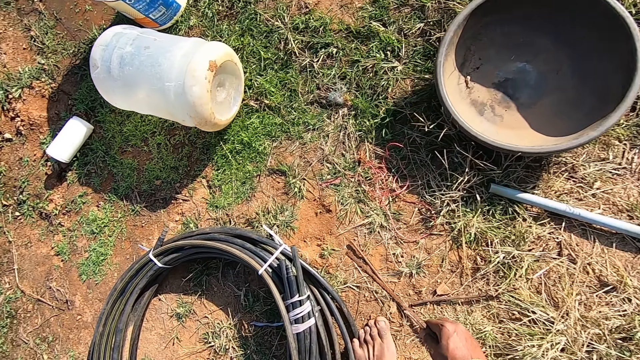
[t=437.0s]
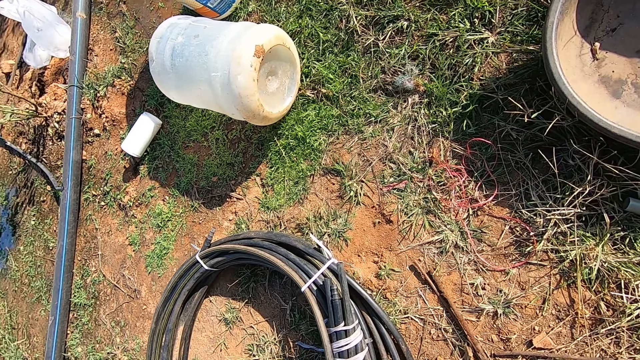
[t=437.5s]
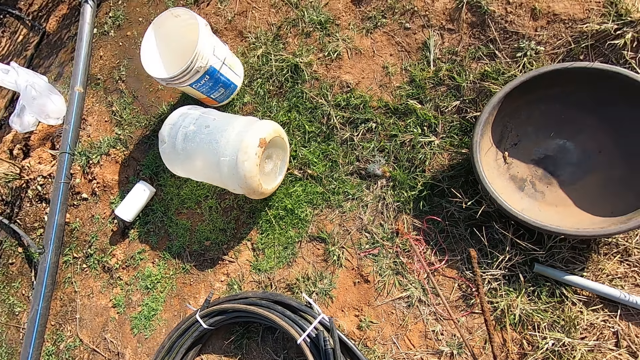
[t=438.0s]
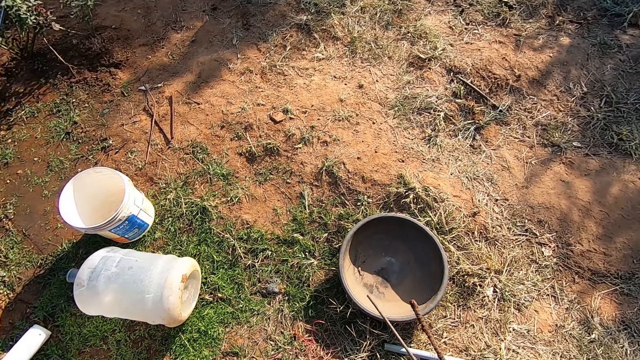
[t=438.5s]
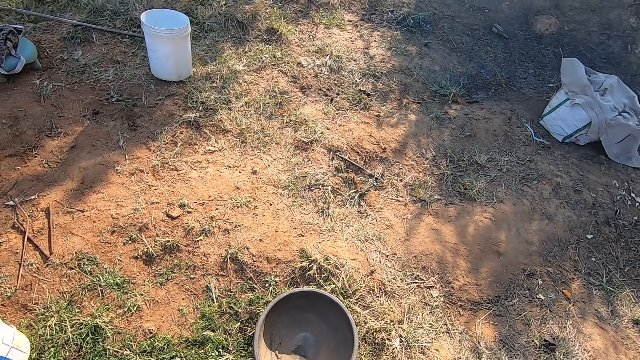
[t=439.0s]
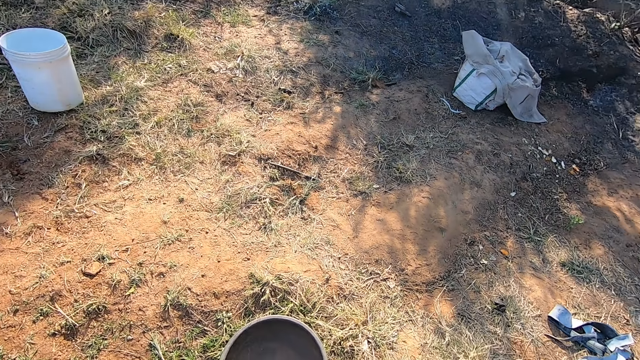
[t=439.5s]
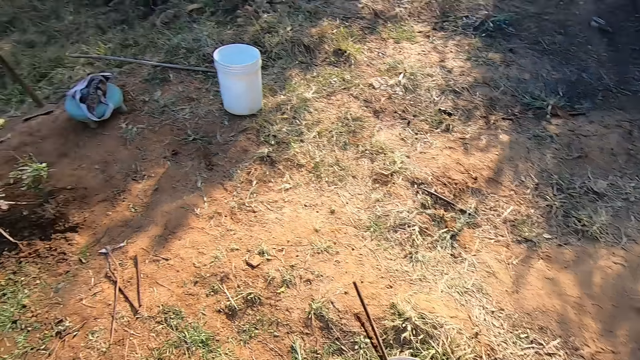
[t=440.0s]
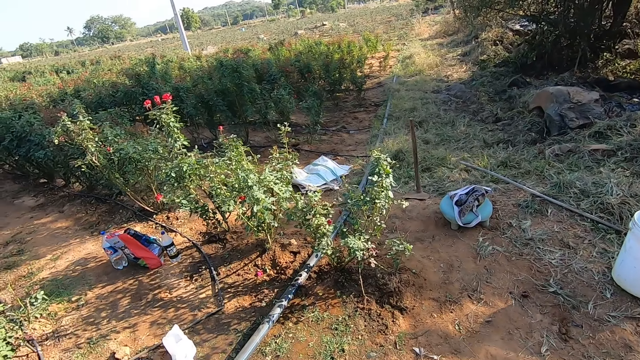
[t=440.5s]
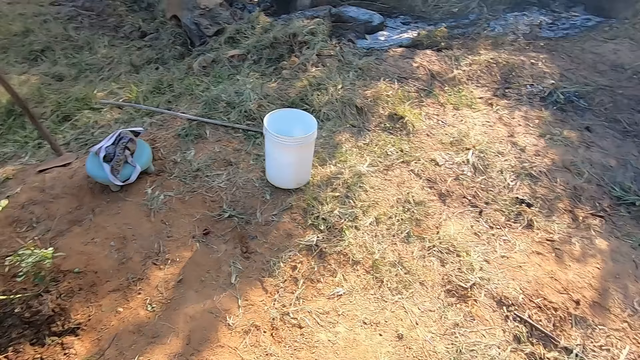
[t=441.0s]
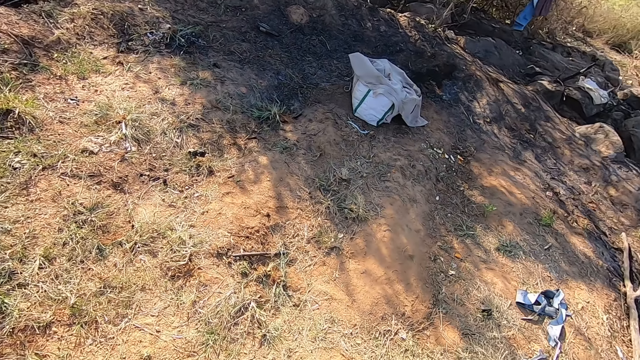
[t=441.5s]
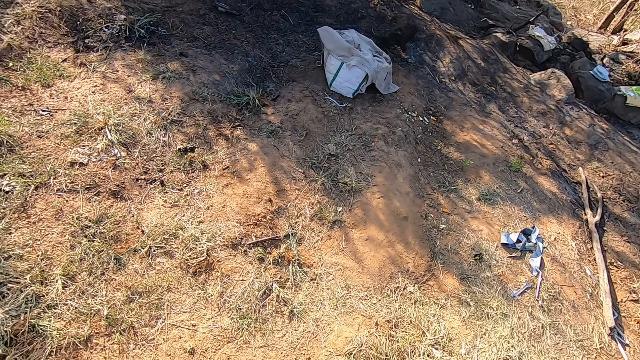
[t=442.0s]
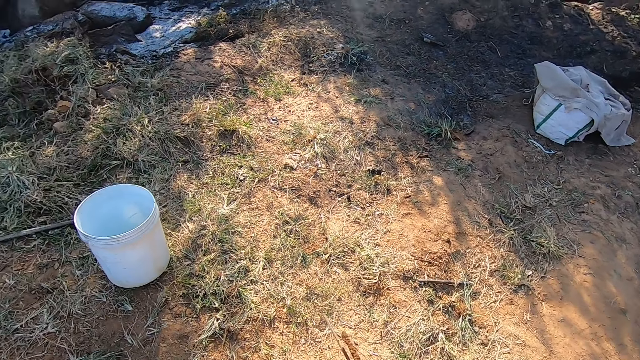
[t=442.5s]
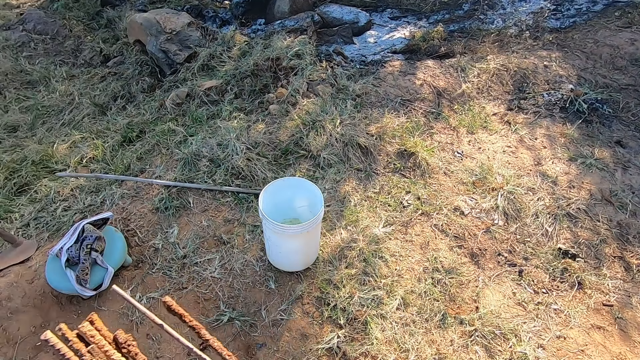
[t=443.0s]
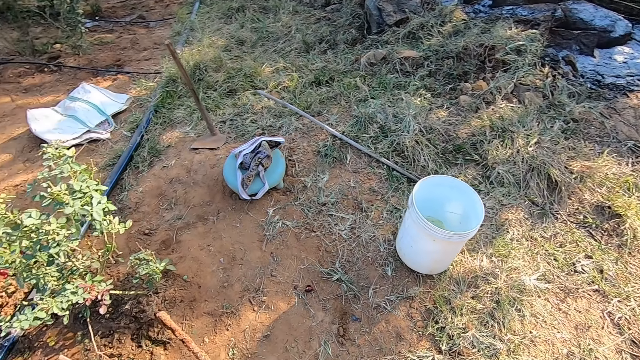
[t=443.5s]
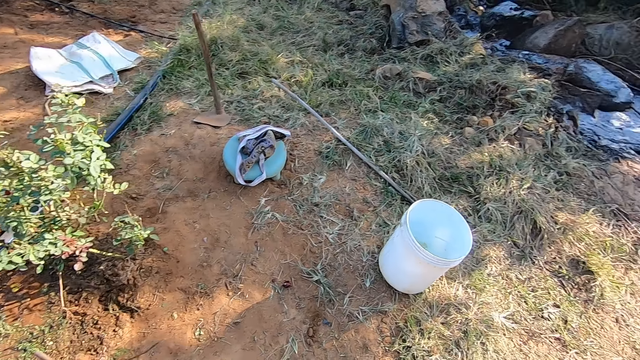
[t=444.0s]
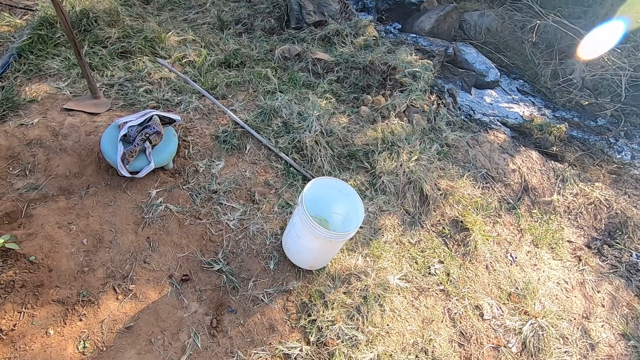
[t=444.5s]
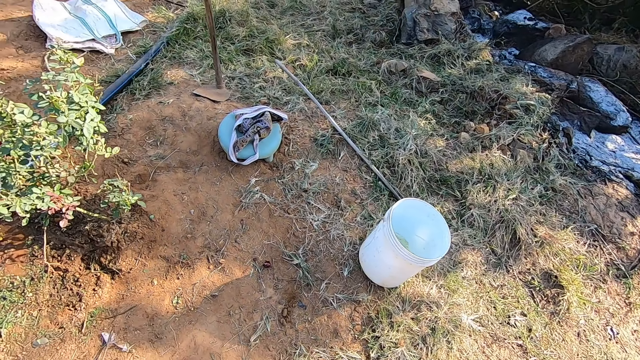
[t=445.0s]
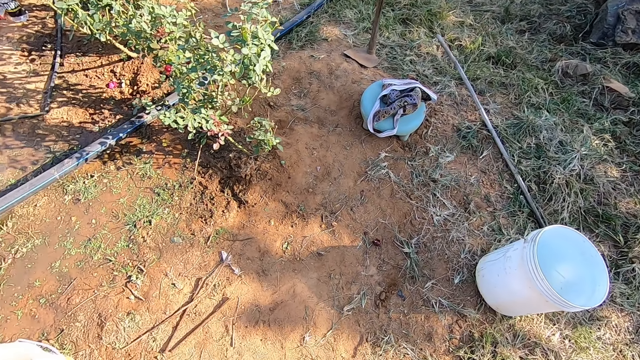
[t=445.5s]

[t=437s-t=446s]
The camera wearer picks up an iron rod on the ground with his right hand. He converses with a man. He looks around.

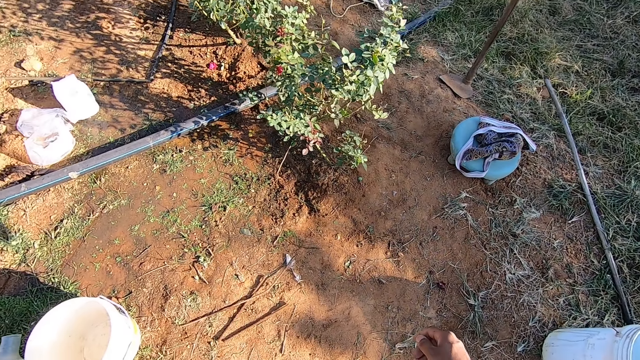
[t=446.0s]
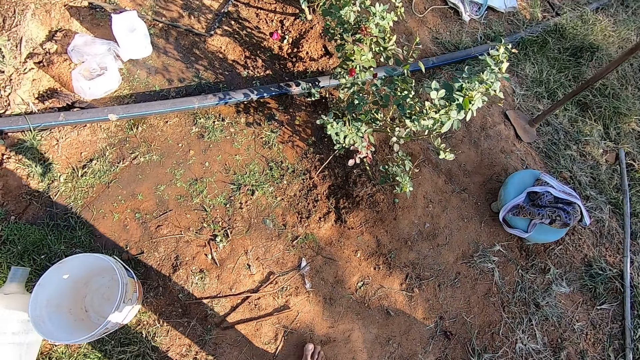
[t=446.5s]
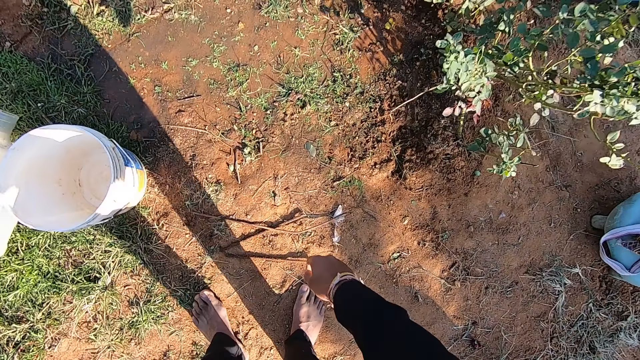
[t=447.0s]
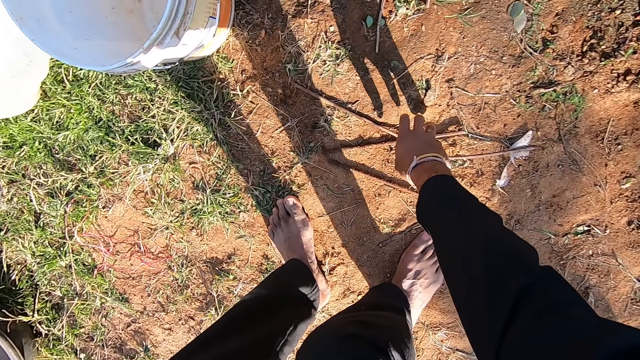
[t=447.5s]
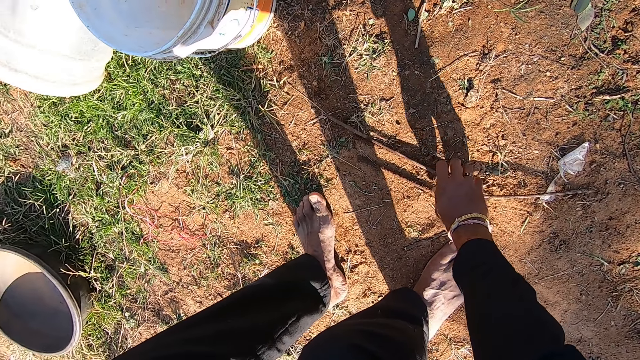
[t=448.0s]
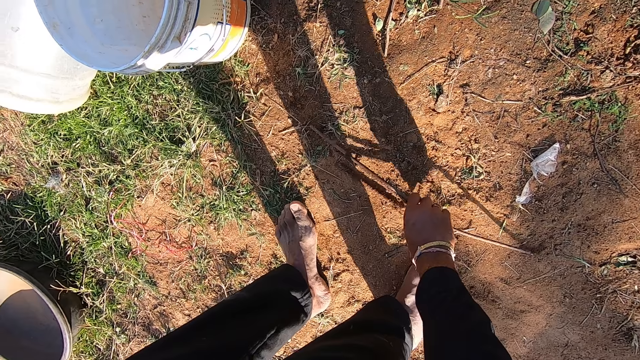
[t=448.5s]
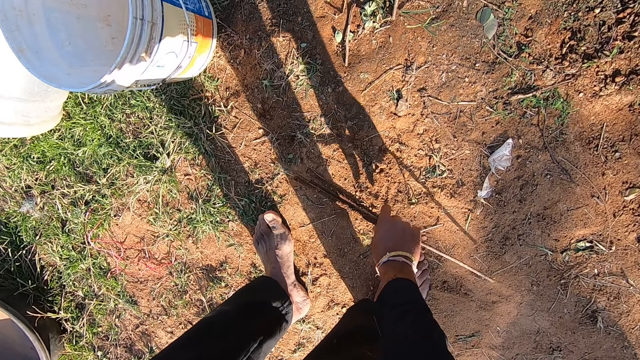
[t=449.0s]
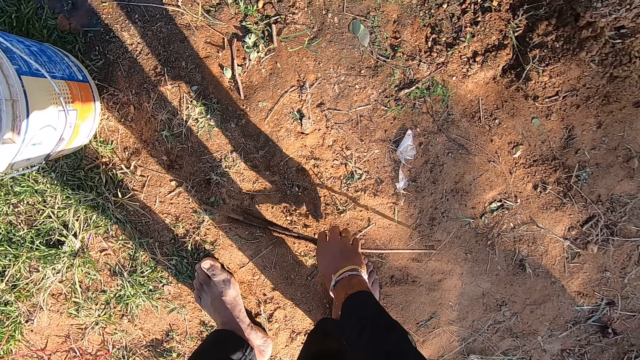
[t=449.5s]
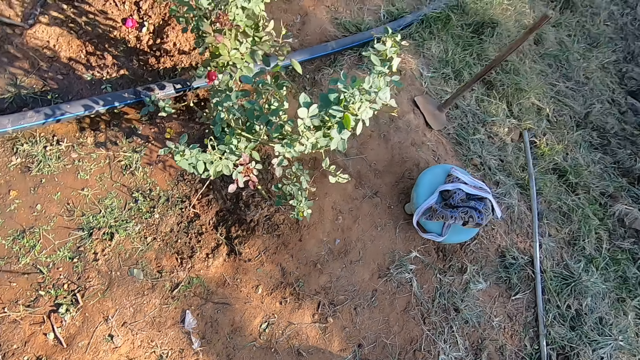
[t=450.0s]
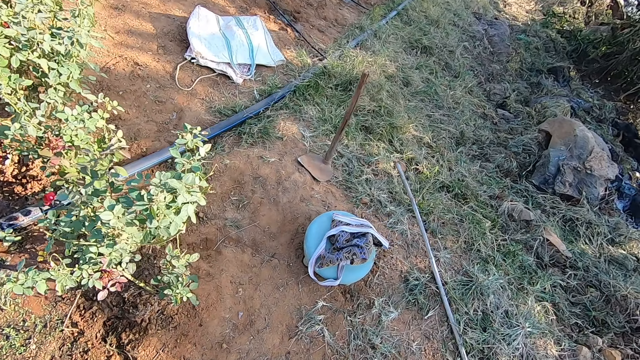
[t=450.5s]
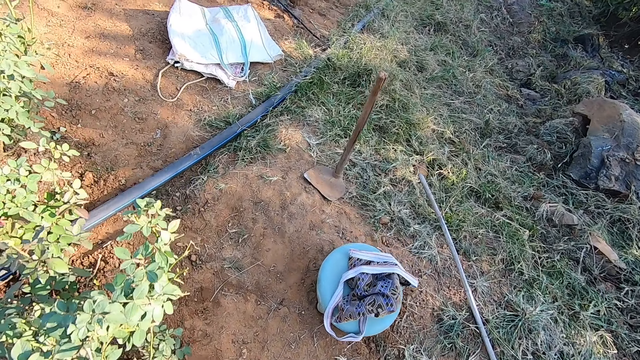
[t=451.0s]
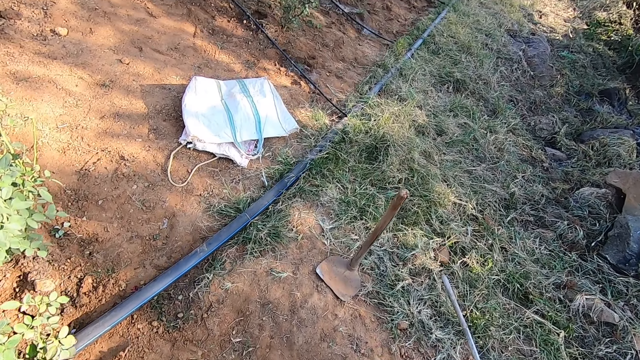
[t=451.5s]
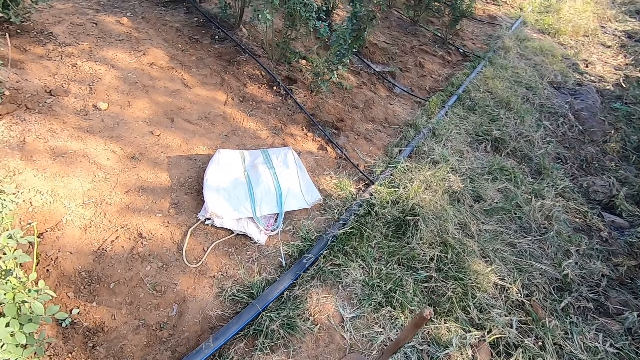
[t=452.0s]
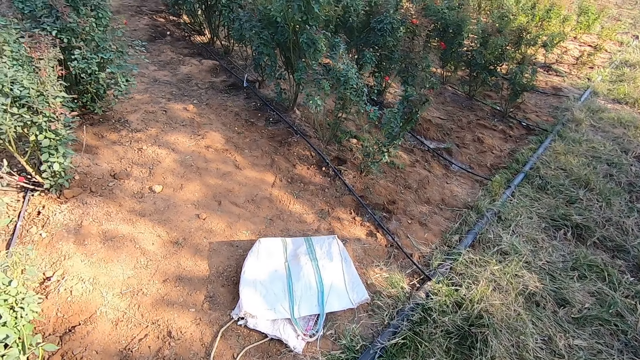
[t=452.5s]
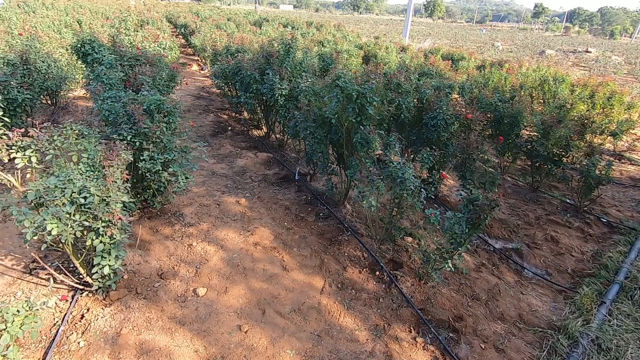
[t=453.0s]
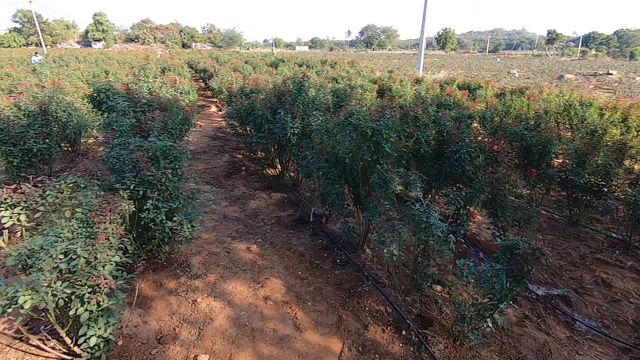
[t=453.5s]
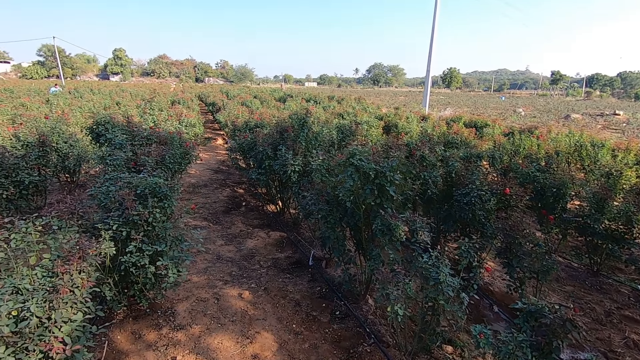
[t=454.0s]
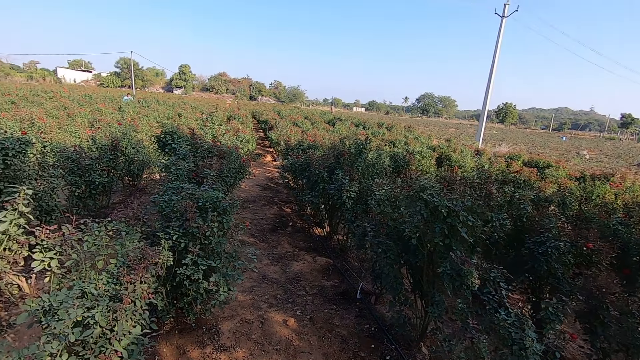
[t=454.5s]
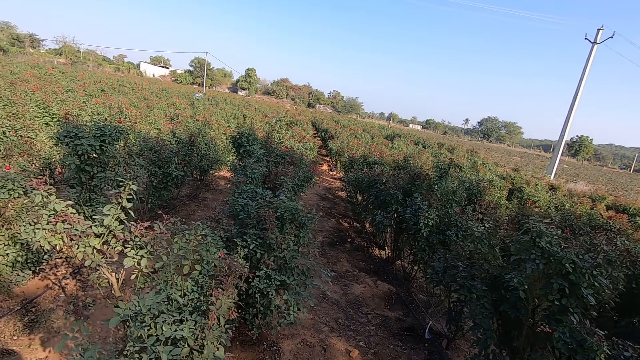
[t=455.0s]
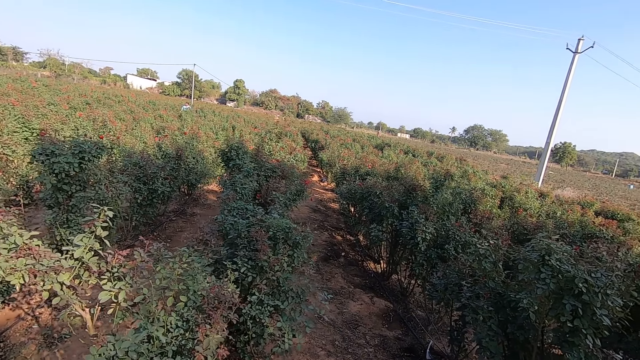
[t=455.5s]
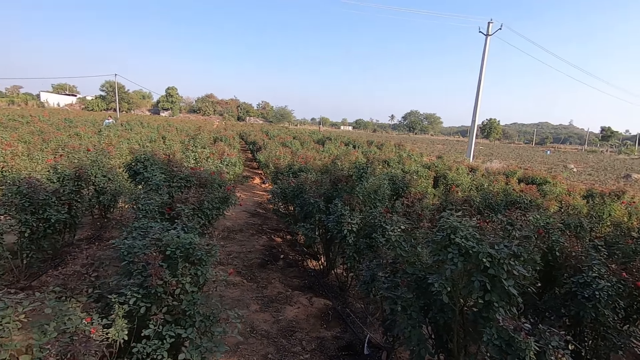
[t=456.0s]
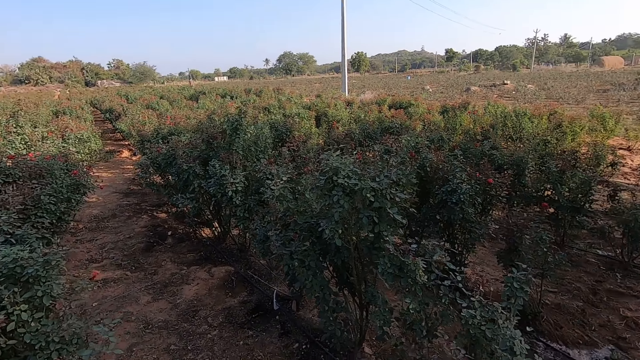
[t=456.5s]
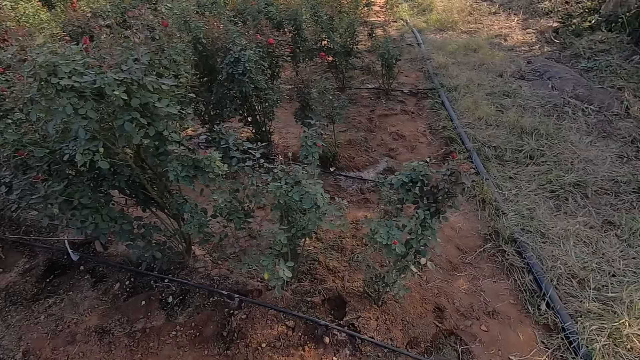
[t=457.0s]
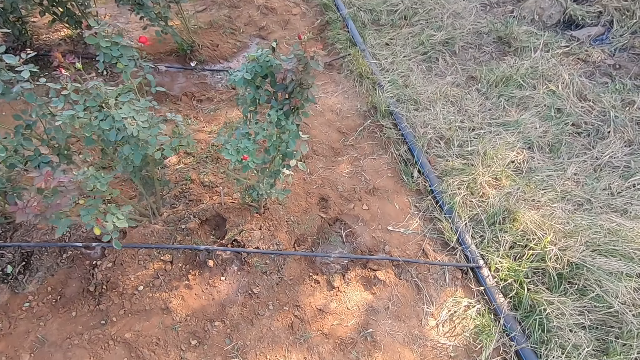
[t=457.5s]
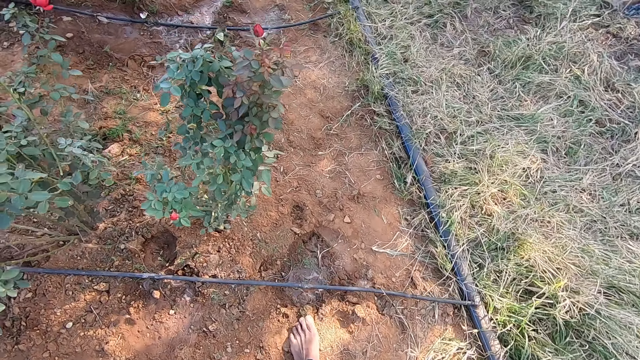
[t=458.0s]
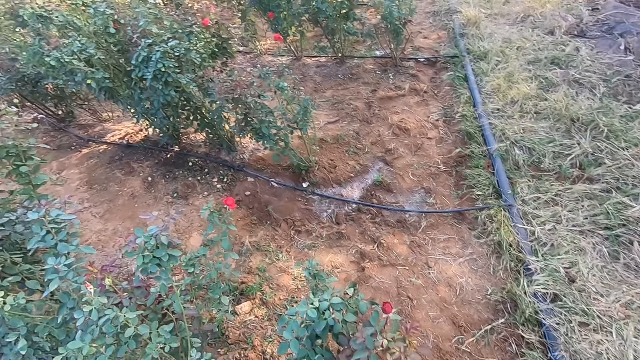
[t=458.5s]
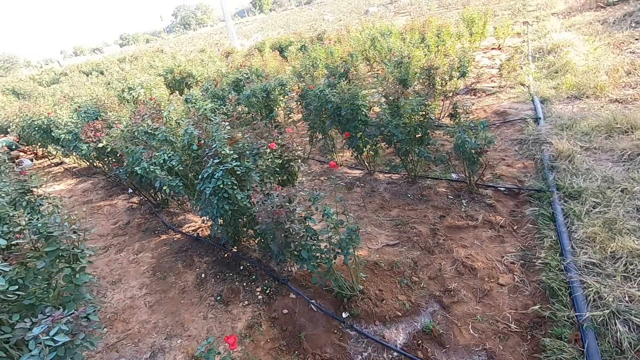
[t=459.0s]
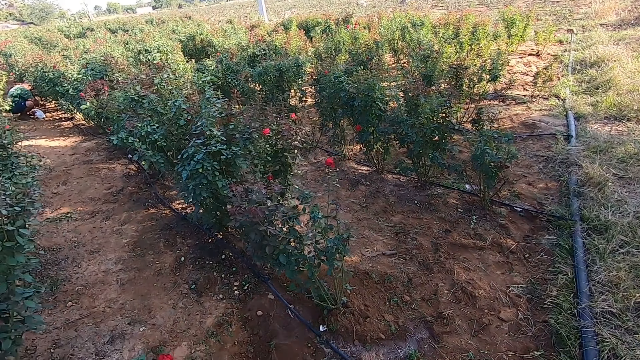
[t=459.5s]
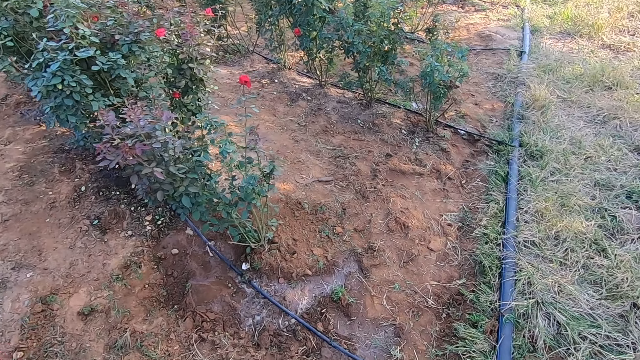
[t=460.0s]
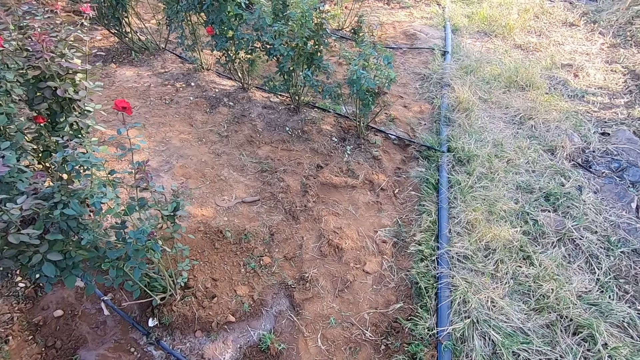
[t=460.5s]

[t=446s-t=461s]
The camera wearer picks up iron rods on the ground with his right hand. He walks in the garden. He talks with a person. He looks around.
